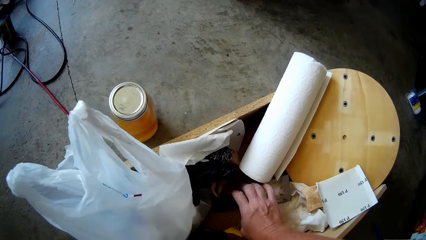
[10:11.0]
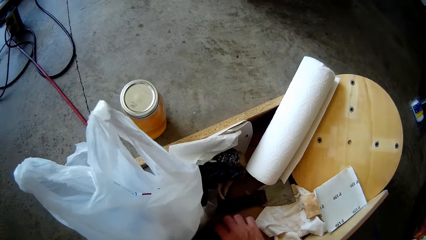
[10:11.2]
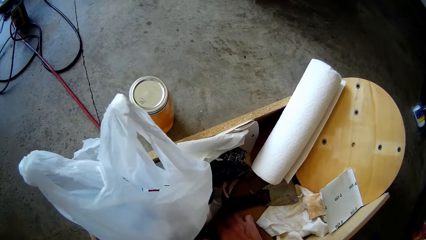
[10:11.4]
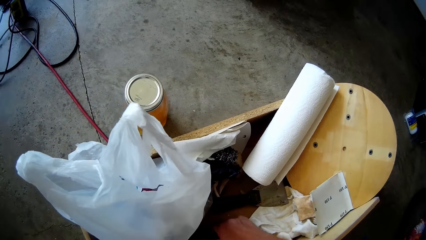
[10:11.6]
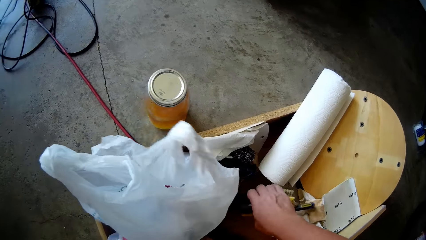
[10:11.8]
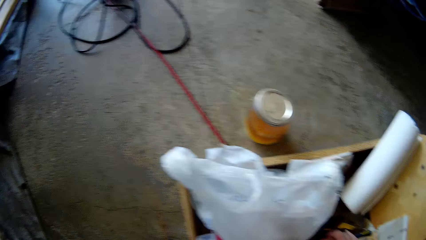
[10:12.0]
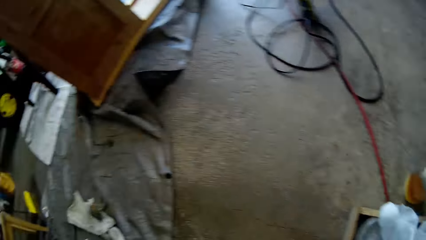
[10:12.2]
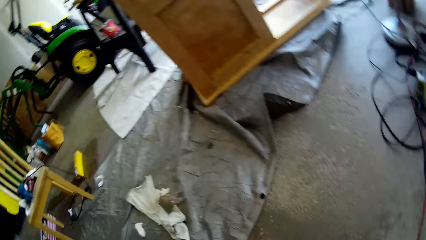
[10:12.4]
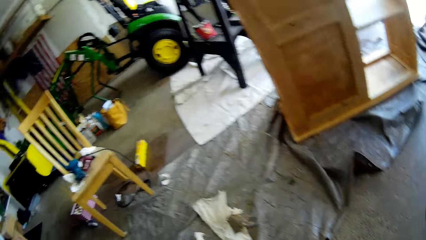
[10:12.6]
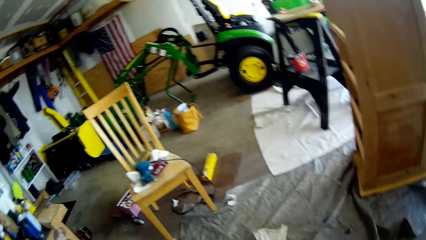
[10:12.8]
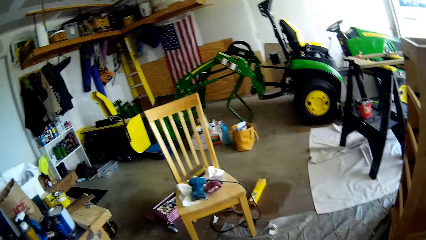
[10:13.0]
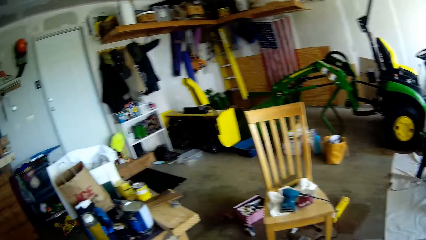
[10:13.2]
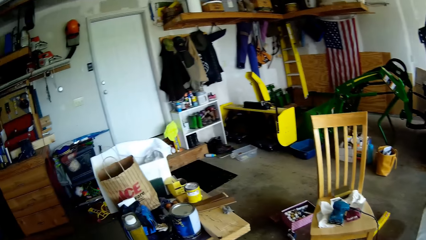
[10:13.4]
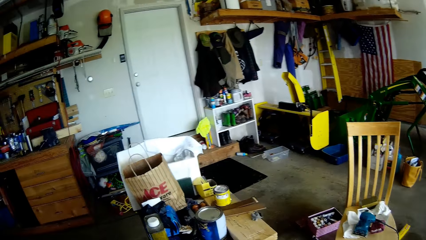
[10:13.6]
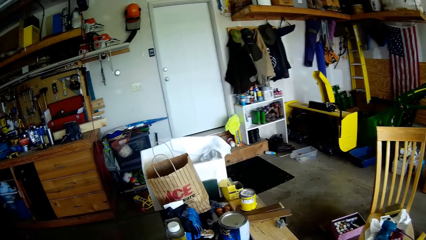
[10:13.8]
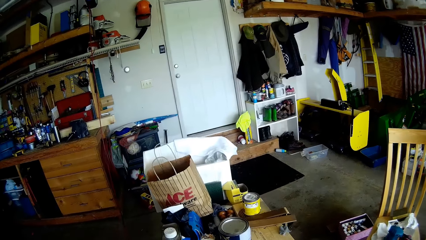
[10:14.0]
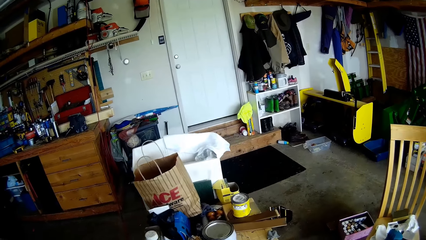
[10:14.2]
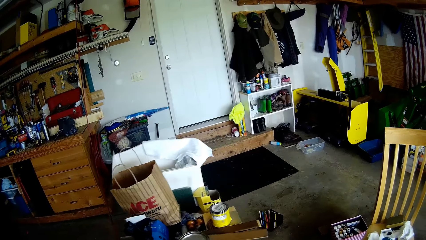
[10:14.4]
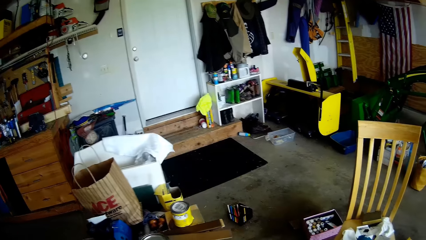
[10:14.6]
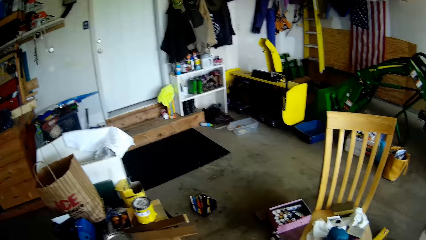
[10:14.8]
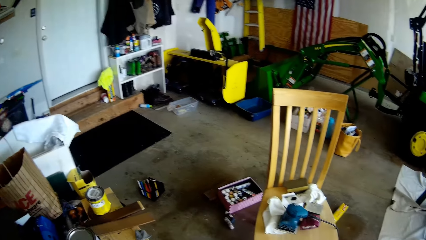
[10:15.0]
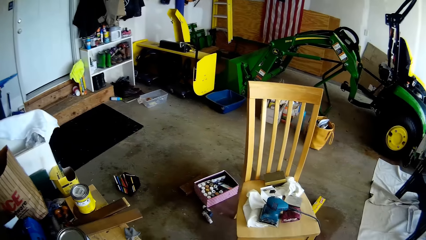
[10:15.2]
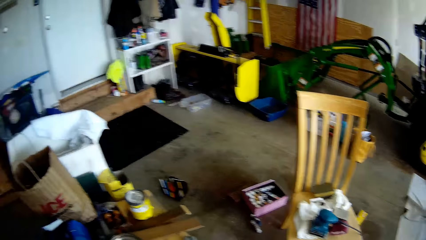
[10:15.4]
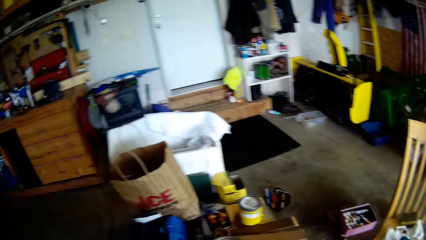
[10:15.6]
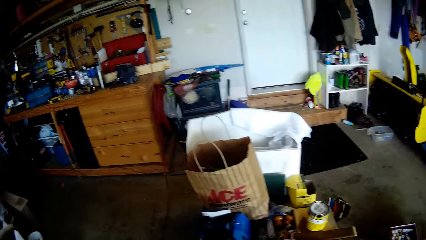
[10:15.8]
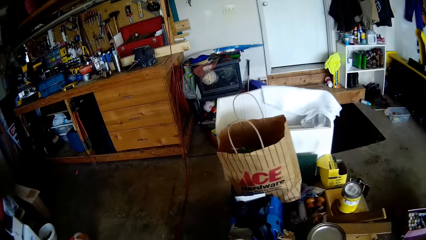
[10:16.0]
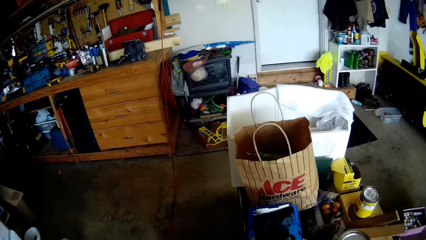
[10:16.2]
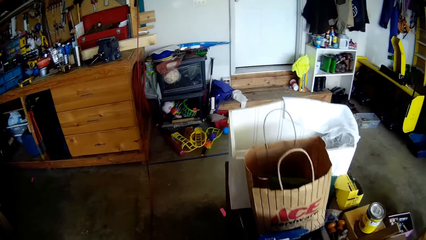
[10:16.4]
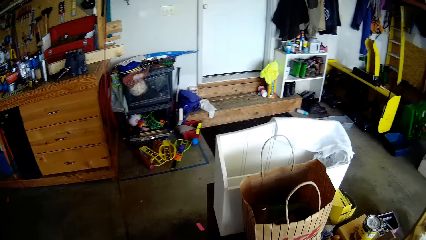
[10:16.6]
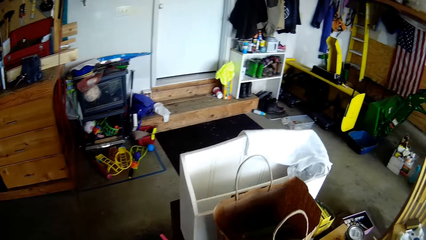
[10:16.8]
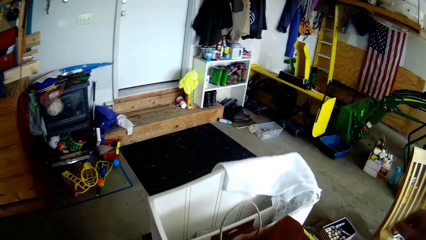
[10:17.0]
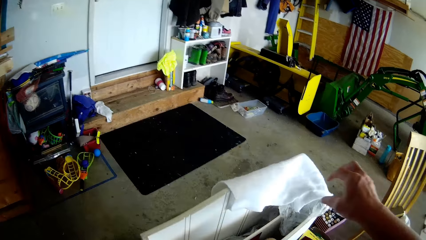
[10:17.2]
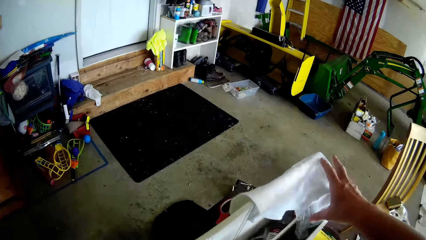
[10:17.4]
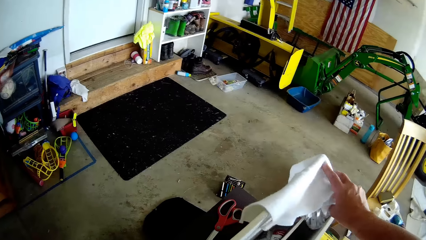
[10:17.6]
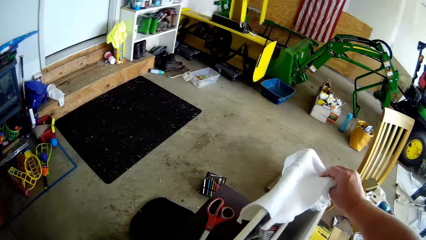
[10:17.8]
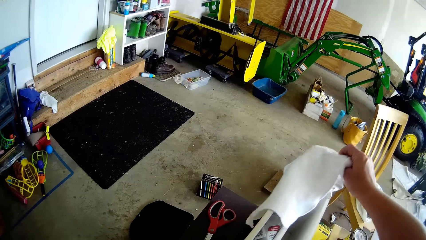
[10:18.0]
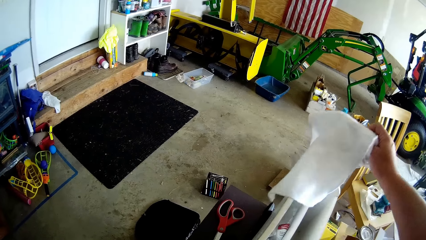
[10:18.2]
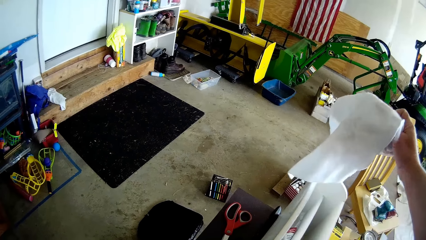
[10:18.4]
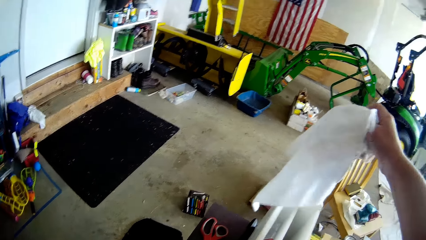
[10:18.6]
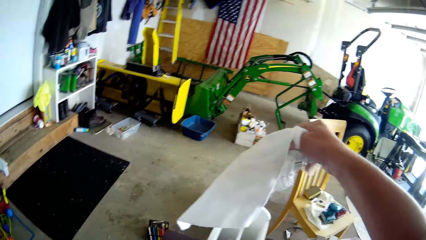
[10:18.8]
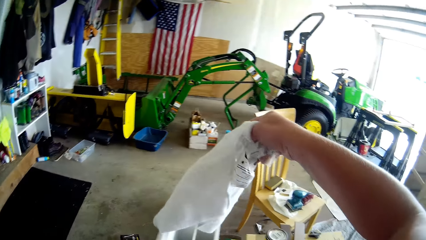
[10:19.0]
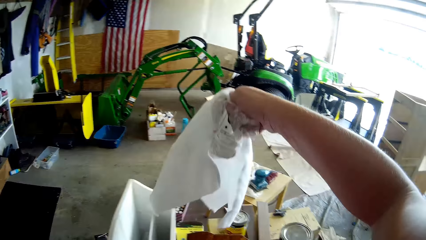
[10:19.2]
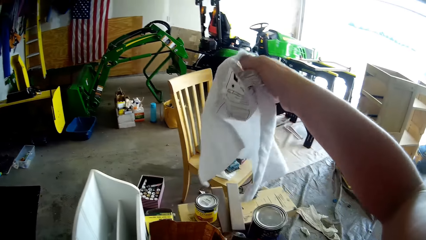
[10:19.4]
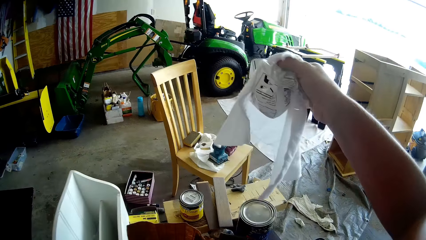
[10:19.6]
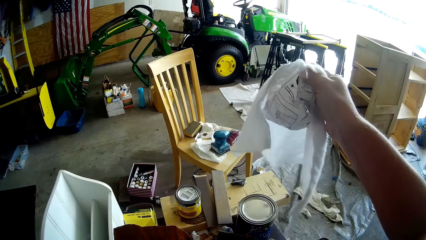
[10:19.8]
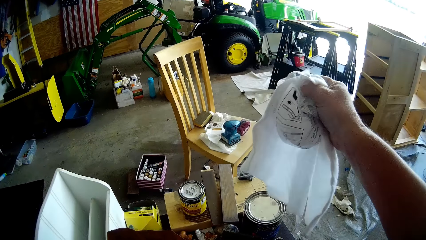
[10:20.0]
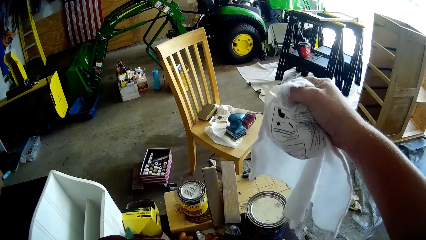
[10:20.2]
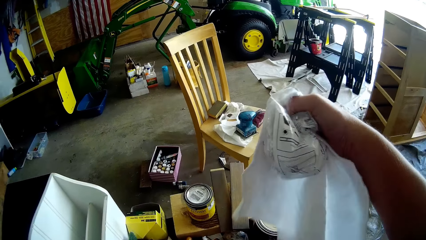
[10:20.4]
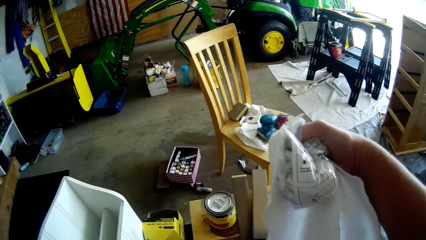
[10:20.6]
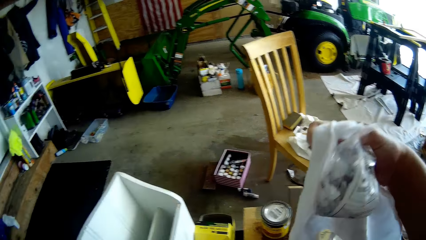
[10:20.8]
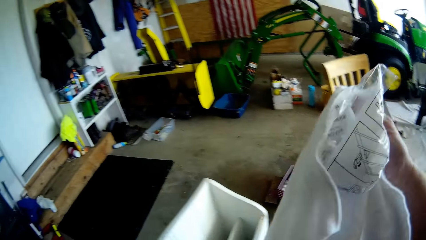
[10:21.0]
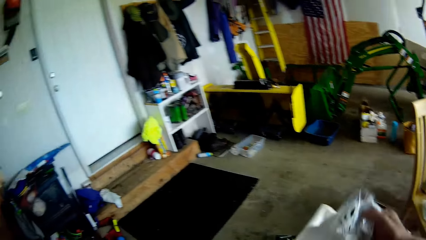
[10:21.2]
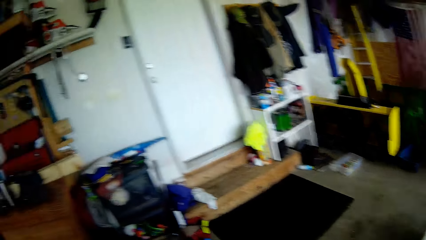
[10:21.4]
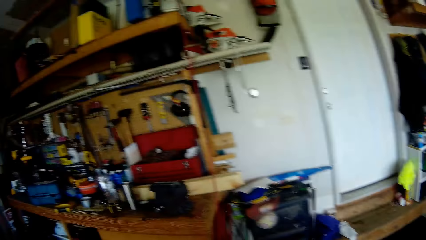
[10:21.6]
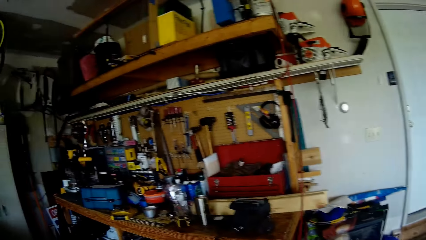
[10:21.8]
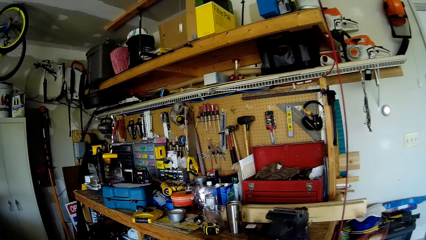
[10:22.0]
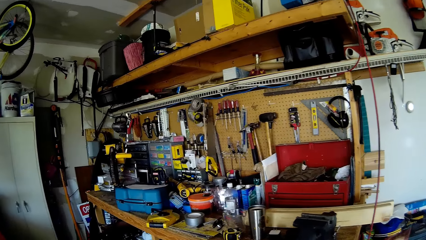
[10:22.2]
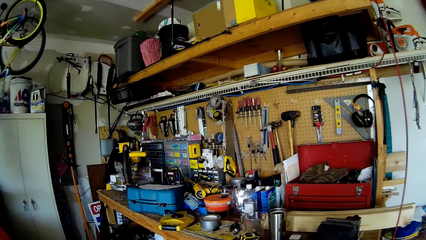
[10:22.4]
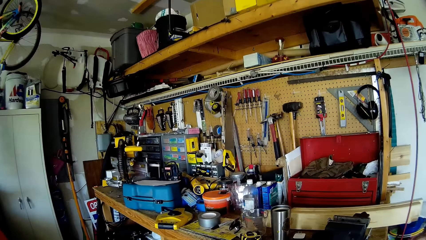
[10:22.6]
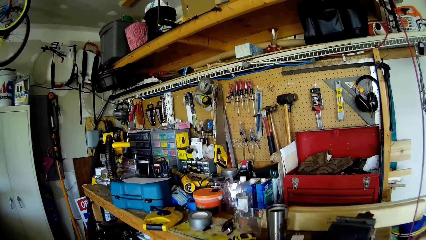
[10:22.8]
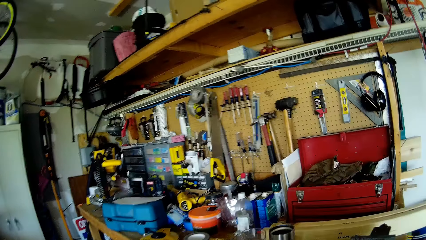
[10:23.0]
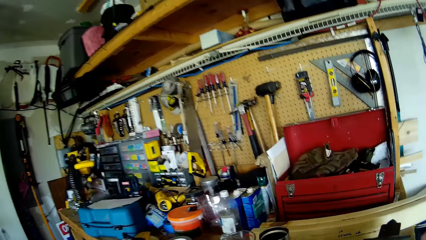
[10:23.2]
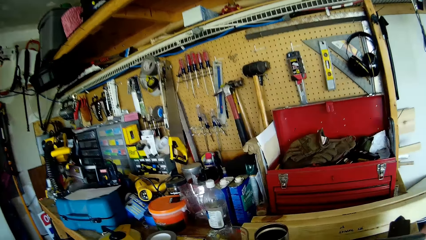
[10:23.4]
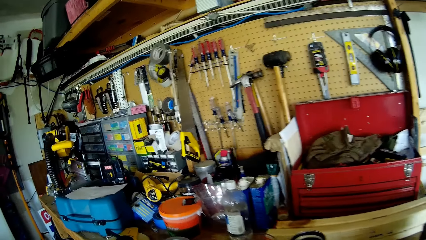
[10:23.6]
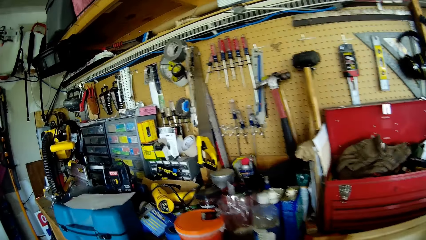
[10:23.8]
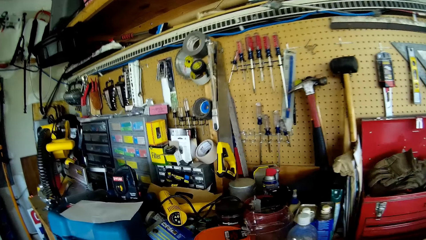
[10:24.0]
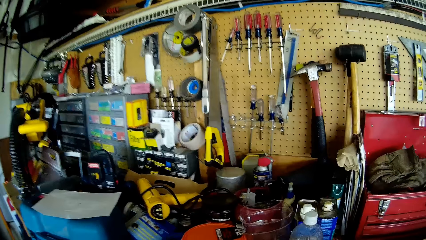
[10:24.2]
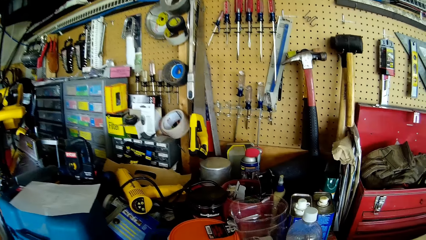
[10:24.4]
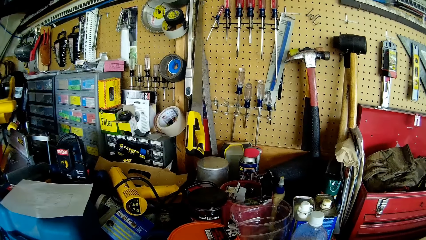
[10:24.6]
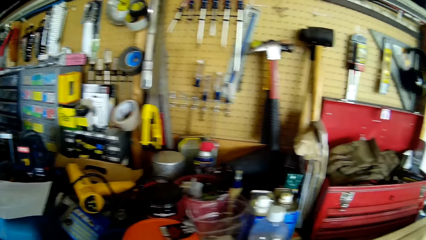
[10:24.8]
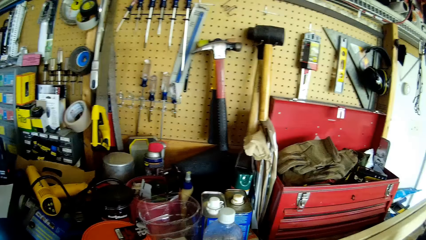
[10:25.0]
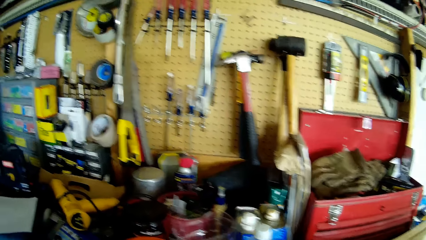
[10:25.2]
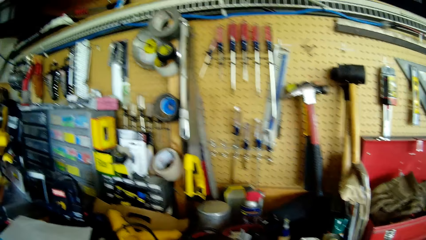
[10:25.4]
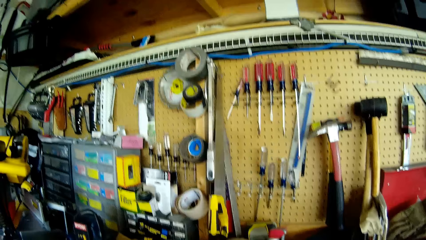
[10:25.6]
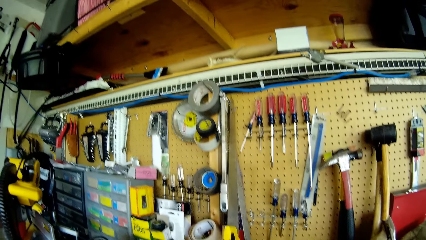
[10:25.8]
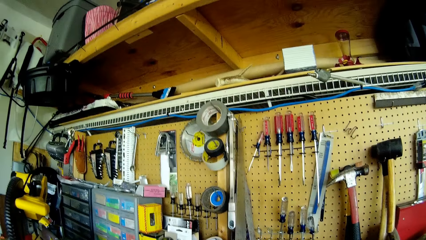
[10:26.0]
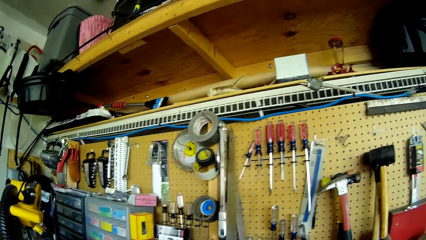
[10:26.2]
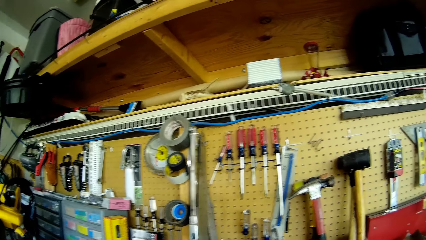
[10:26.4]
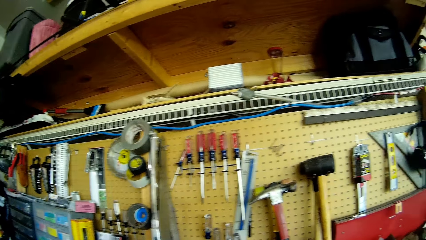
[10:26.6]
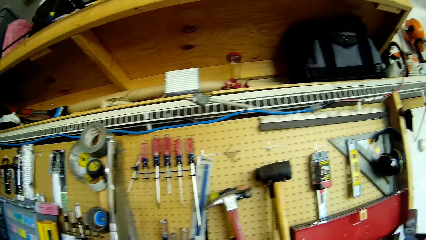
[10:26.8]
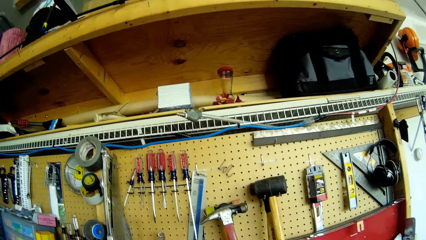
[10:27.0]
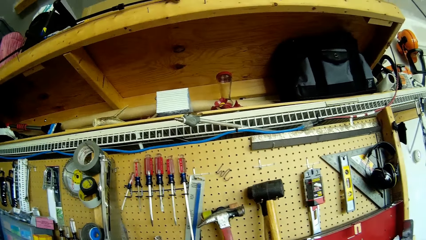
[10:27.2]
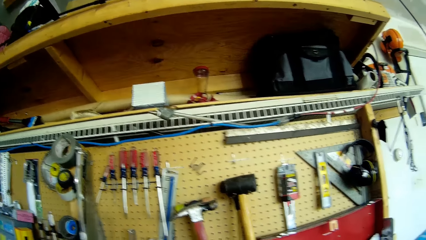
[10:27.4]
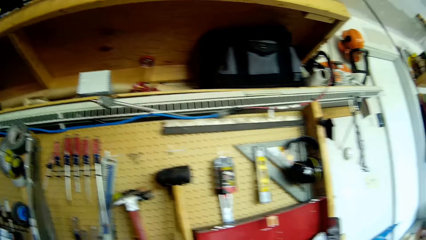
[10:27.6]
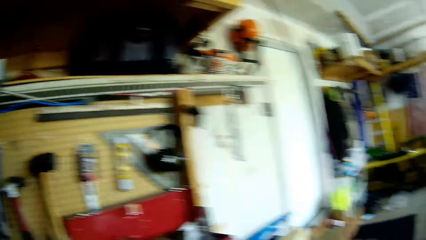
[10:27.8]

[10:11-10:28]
The camera wearer drops the paintbrush. She adjusts an iron brush in the drawer with her right hand. She talks to the girl. She picks a sachet pack and a cloth or towel from a wooden furniture with her right hand. She holds the towel. She drops the towel. She looks at the tools.
